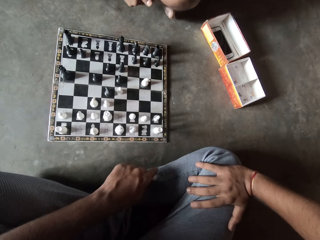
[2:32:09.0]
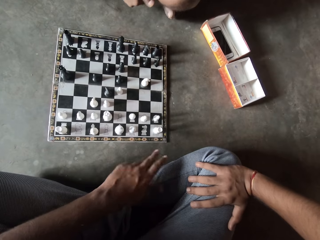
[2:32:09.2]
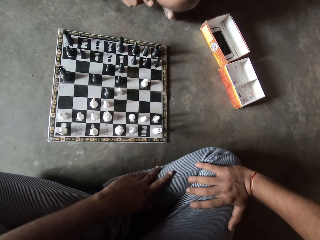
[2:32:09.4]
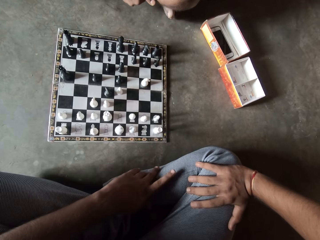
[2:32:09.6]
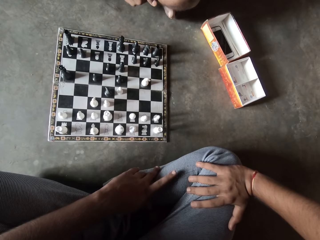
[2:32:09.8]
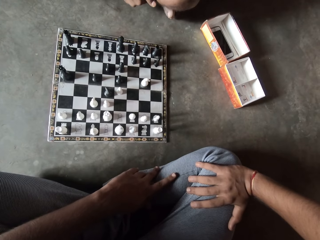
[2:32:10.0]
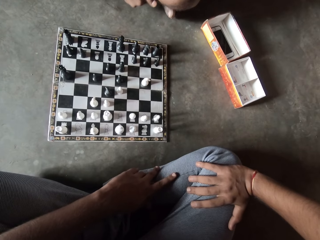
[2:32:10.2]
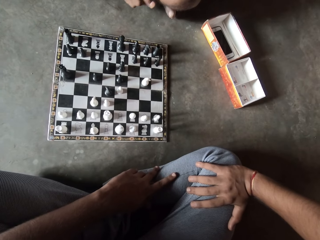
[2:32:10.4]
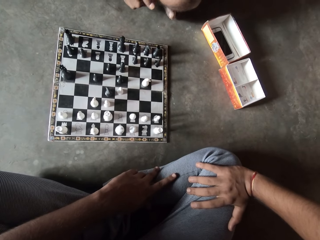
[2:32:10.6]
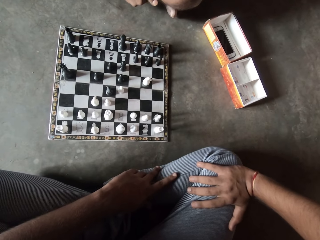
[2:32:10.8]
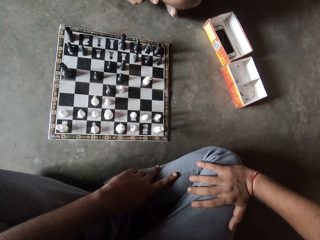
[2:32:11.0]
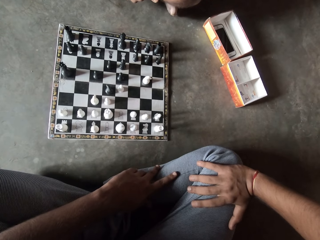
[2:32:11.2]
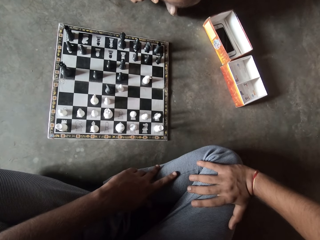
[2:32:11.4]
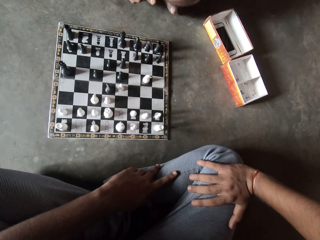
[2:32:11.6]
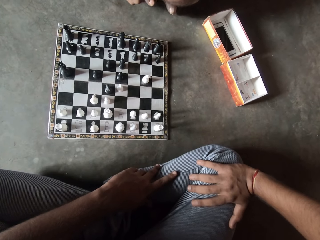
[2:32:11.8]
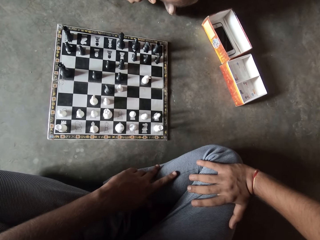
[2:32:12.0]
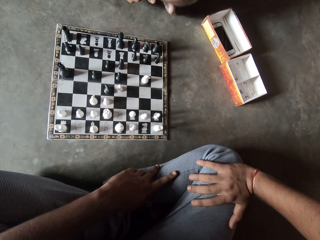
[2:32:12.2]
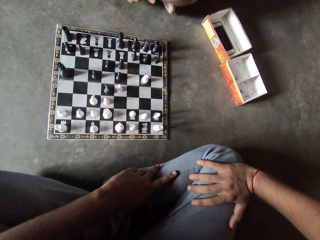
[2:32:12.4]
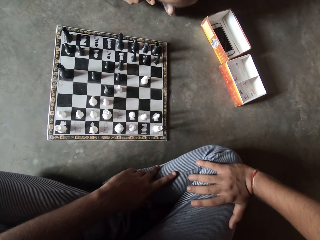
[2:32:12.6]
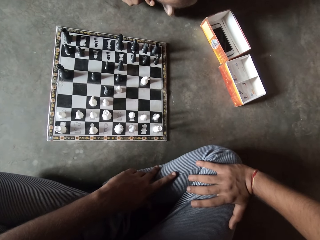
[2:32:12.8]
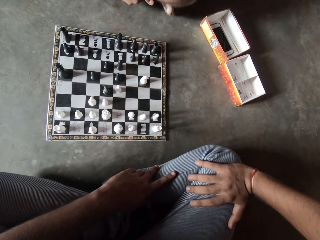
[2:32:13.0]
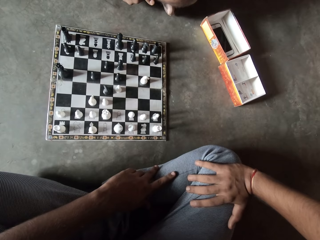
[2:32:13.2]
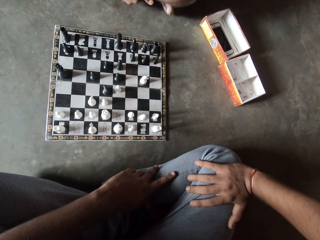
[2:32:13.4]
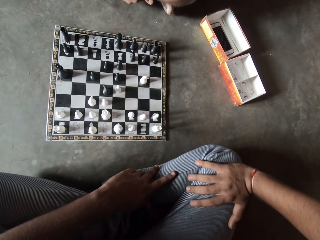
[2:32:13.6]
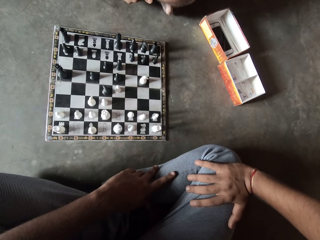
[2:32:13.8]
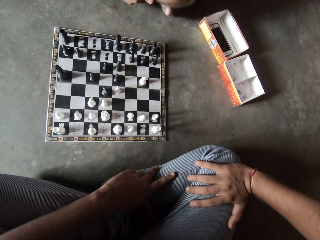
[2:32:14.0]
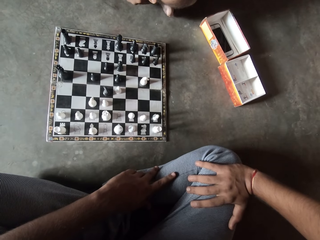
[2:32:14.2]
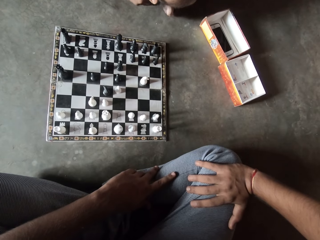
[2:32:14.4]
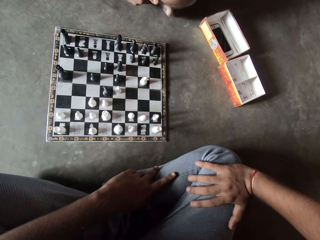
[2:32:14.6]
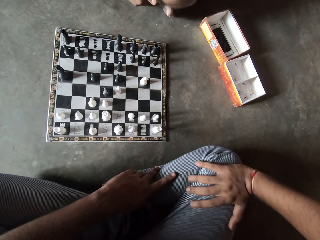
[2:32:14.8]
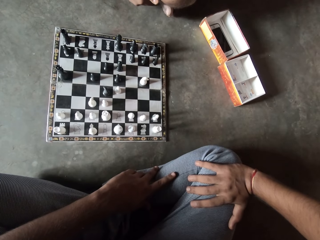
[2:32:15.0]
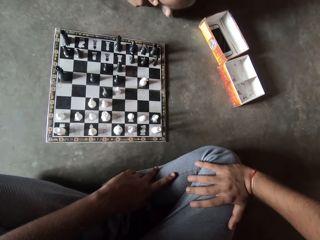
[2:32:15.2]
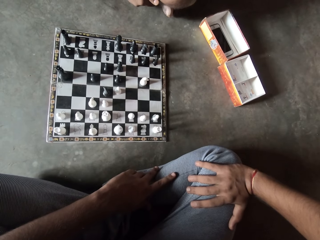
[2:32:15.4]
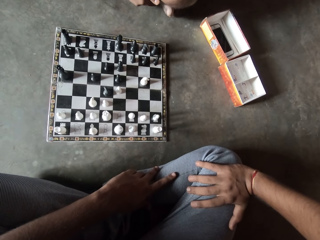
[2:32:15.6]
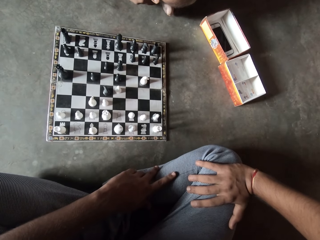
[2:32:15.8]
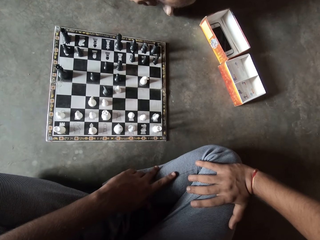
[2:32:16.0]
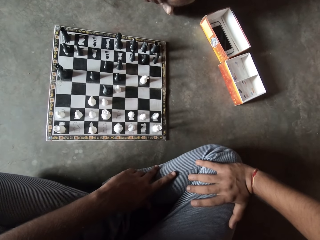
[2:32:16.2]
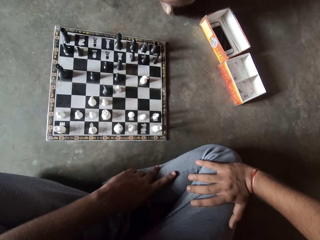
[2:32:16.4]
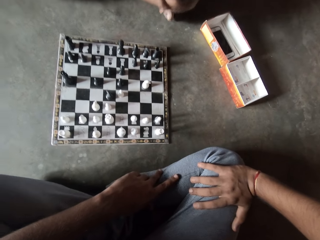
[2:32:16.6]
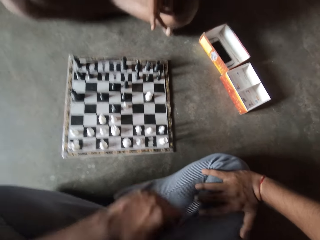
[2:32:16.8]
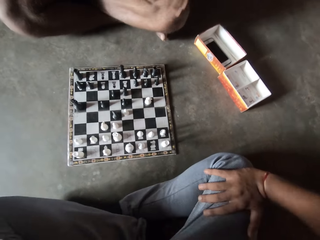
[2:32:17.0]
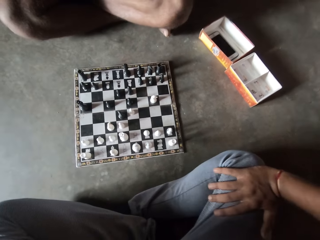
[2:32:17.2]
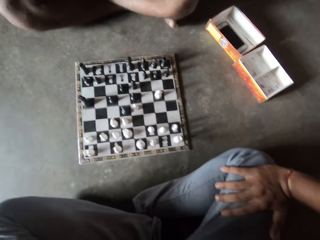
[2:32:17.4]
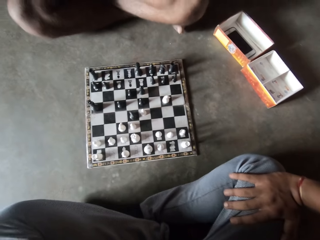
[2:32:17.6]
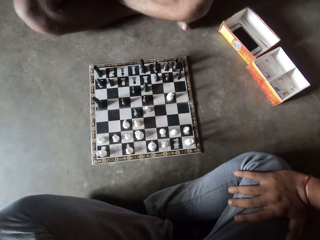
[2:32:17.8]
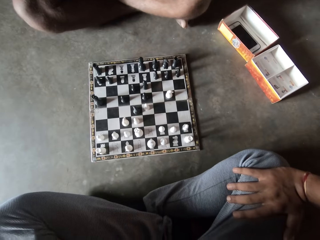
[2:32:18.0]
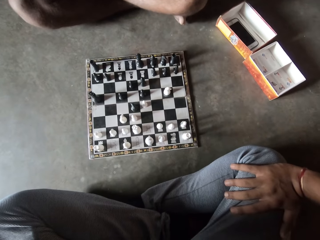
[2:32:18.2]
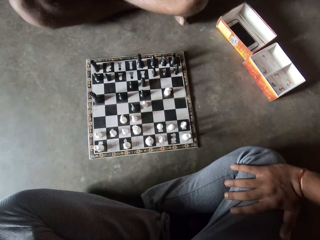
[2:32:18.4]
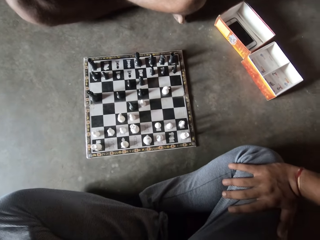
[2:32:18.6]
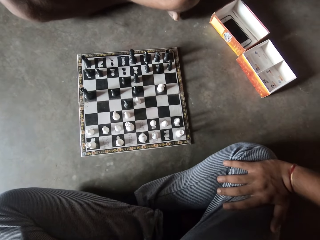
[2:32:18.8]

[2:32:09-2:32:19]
The camera wearer hits the leg with the fingers. A person moves the fingers.

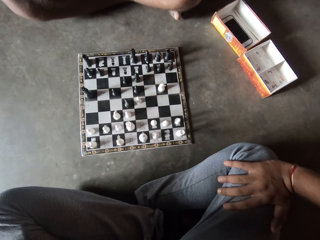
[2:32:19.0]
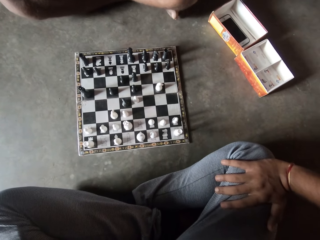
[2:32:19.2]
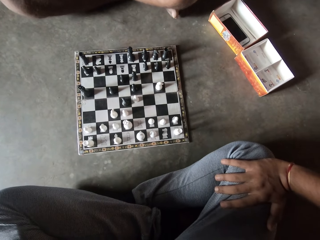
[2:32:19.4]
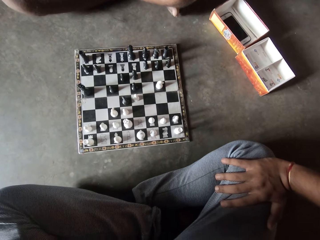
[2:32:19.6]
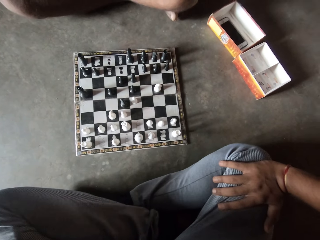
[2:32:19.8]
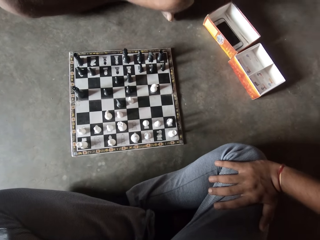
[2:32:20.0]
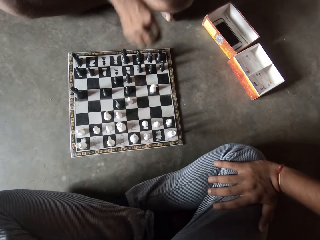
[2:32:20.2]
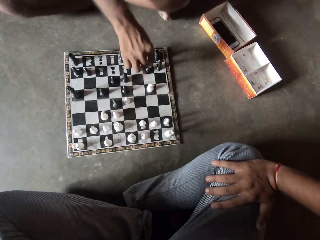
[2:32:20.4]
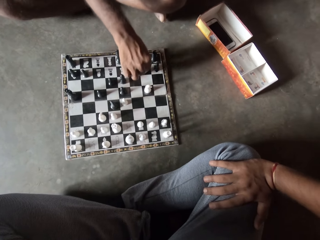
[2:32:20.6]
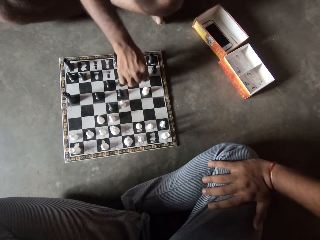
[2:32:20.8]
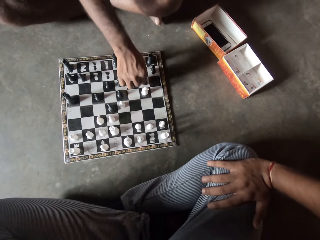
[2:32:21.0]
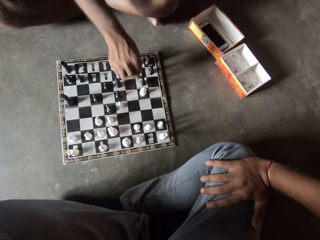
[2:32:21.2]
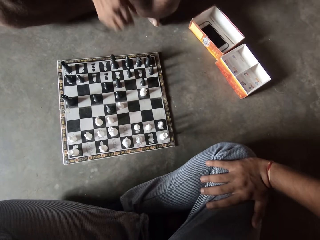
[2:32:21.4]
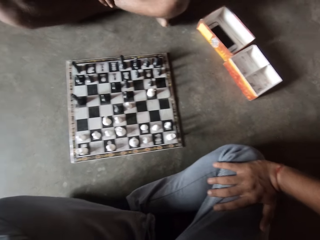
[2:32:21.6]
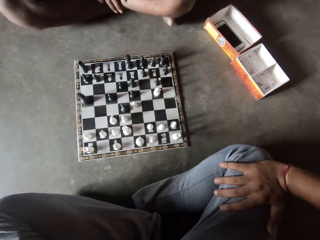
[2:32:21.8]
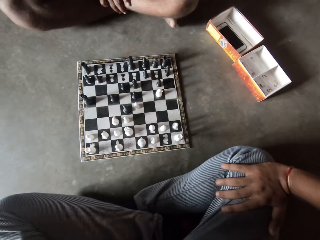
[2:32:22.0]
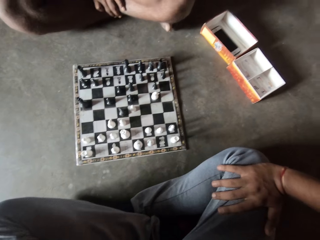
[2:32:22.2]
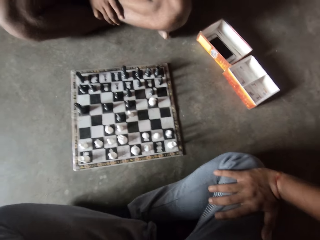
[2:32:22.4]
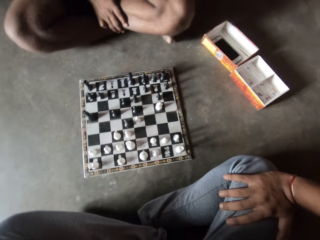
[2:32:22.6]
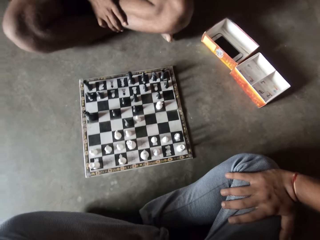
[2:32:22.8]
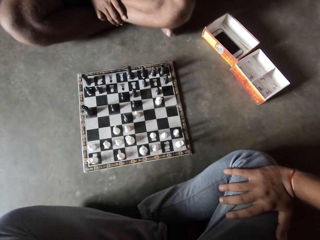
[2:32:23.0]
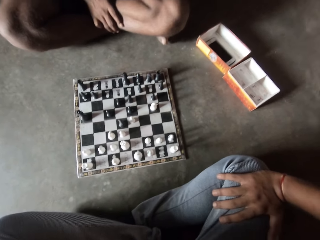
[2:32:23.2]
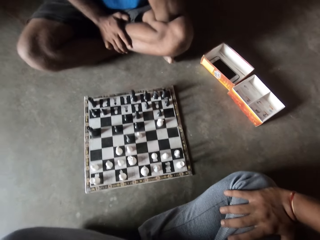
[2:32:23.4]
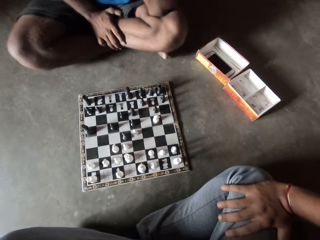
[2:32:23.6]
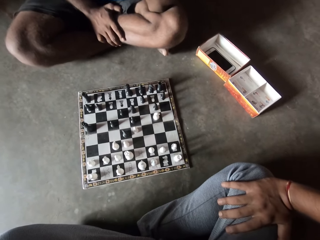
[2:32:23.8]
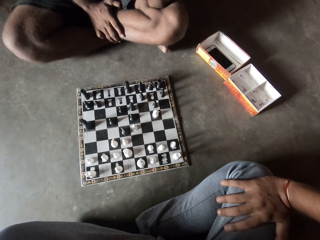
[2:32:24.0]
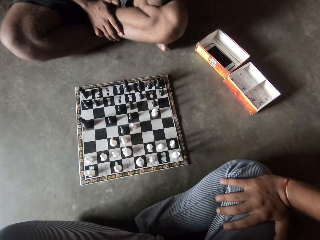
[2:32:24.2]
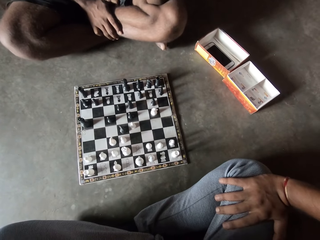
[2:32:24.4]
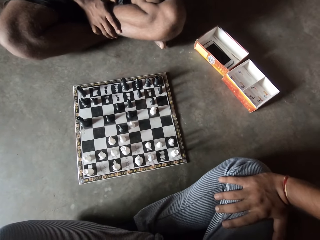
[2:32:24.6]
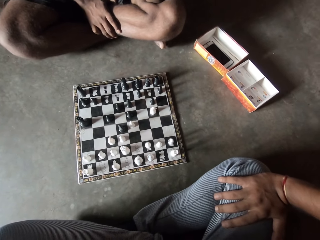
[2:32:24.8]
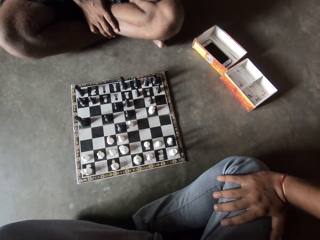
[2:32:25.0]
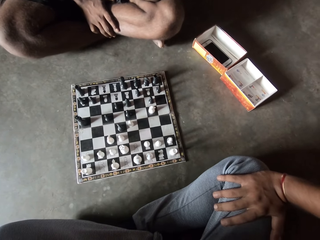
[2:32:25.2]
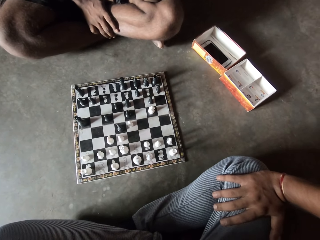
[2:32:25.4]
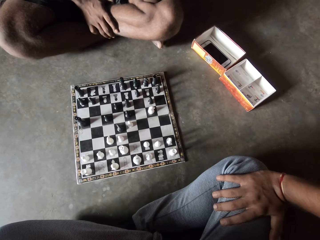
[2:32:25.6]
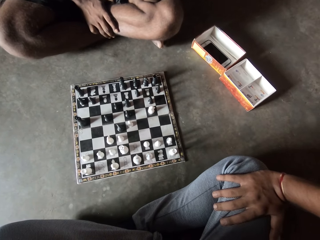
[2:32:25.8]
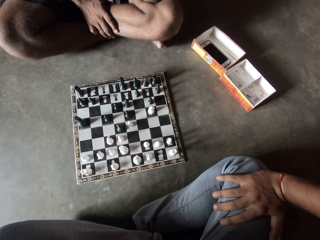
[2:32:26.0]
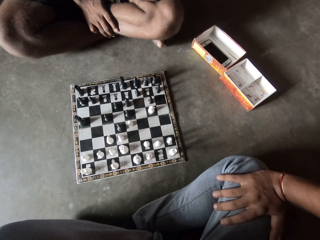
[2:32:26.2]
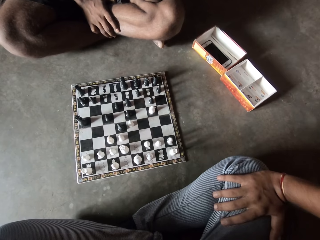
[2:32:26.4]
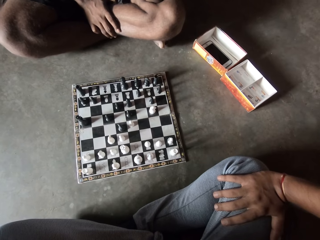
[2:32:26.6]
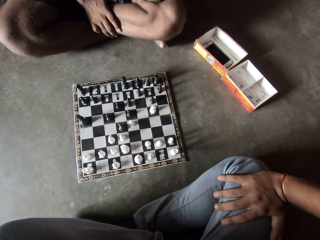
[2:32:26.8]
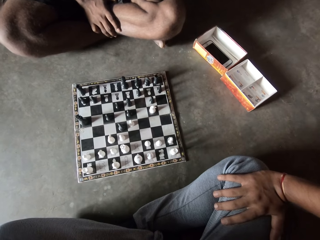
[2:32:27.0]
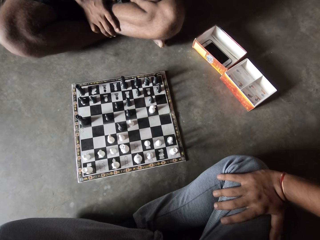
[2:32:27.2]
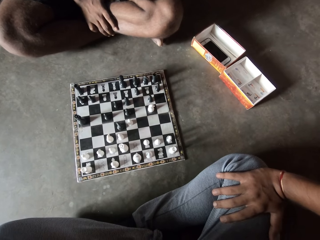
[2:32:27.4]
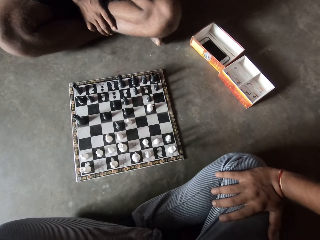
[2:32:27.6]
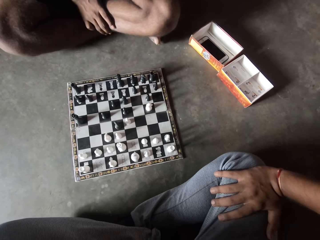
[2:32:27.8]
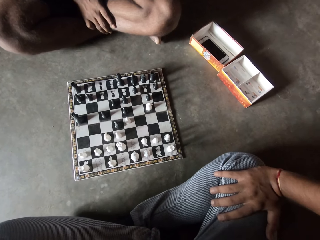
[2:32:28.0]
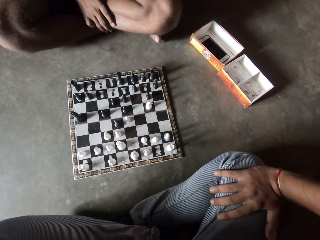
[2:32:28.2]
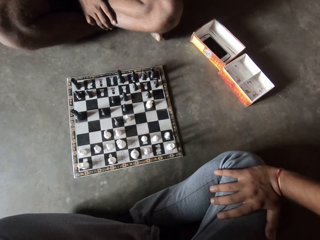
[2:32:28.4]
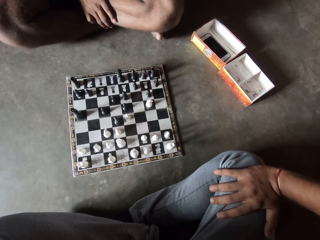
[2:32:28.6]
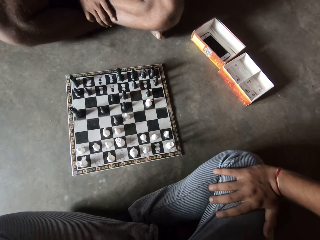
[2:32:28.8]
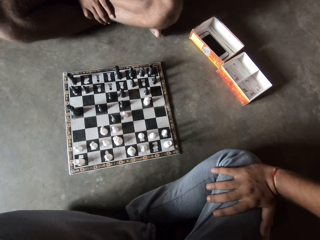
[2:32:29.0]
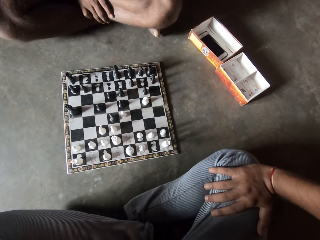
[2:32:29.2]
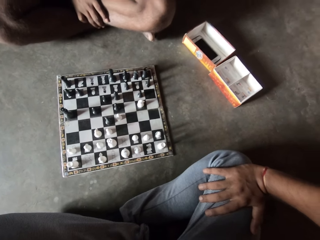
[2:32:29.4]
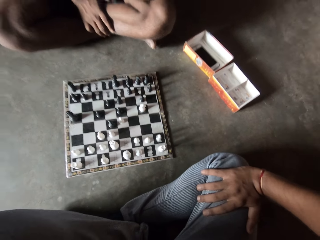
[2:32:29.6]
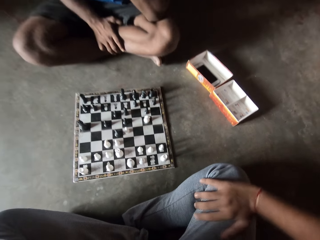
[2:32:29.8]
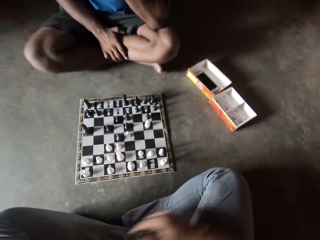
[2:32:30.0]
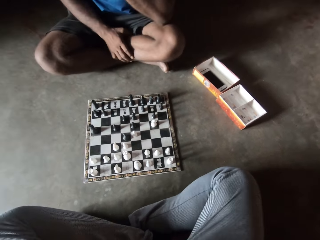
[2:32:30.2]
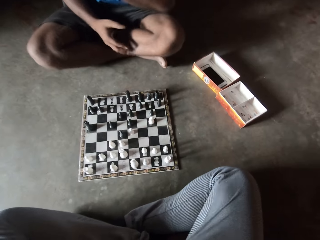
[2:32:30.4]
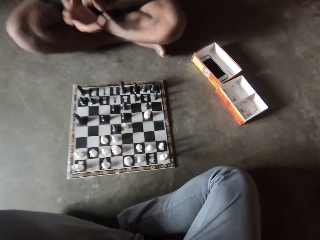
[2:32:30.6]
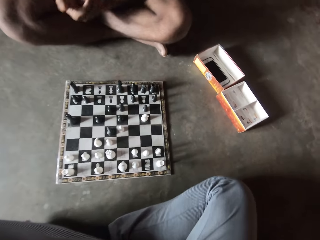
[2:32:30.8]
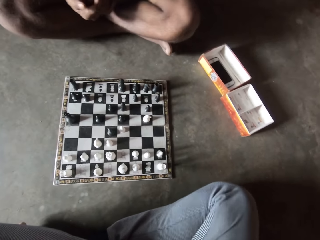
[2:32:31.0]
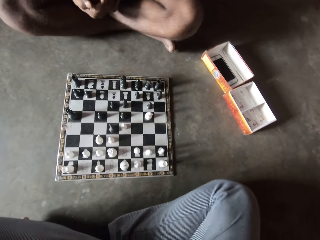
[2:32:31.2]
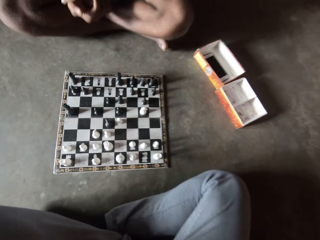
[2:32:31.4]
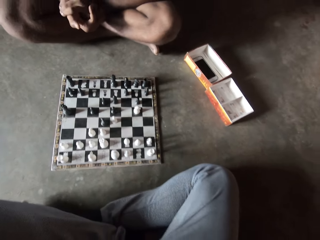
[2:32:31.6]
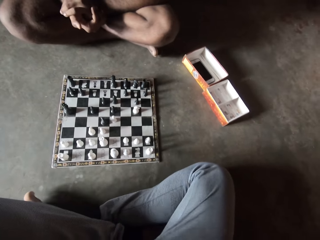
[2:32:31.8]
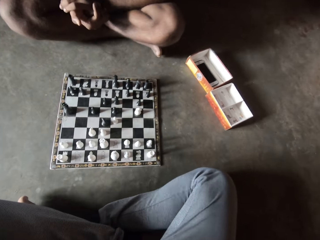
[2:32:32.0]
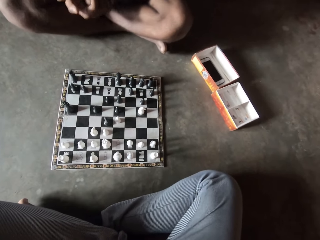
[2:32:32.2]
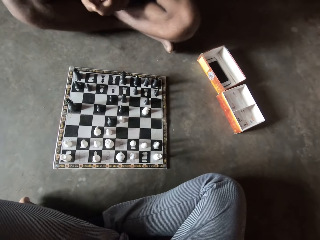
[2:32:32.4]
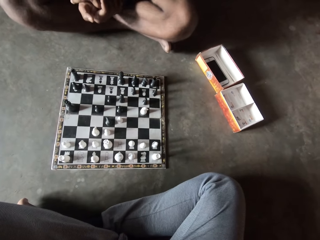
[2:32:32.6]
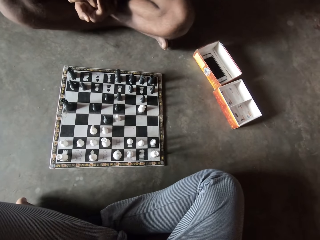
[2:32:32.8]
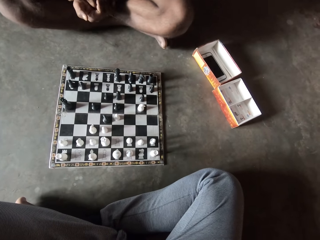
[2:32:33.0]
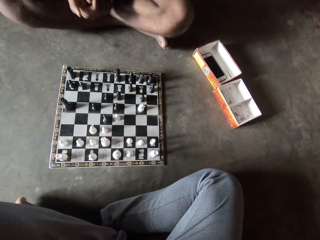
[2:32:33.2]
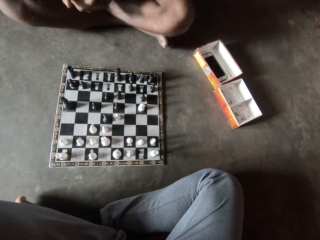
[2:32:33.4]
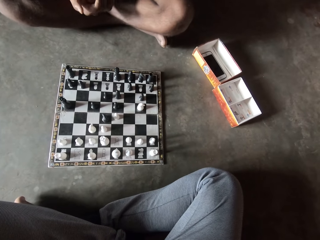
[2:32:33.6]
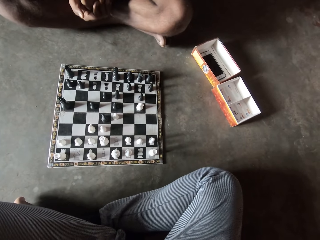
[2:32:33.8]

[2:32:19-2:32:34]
The man moves another black piece on the chess board on the floor. The man looks at the chess board on the floor and folds hands together.
